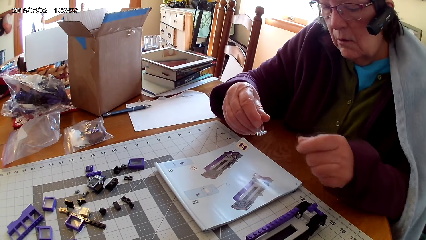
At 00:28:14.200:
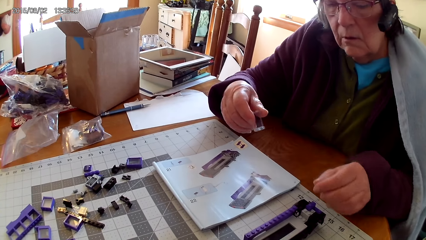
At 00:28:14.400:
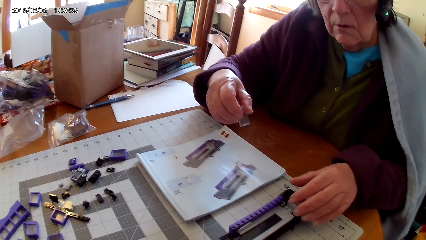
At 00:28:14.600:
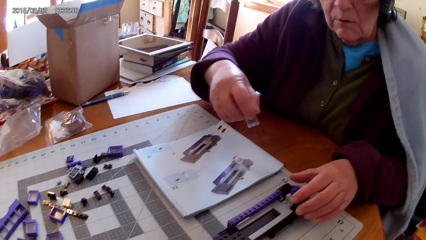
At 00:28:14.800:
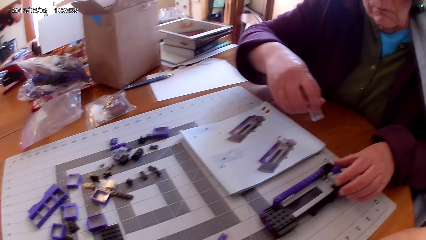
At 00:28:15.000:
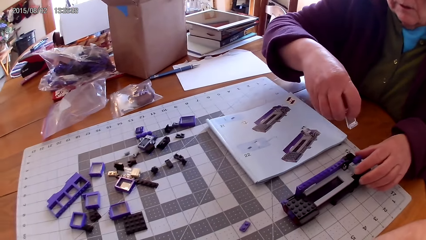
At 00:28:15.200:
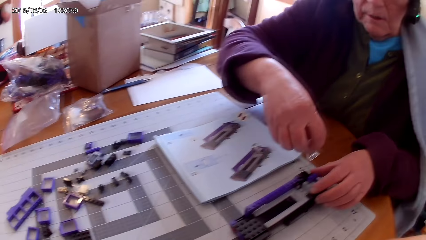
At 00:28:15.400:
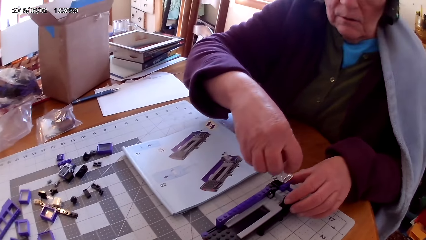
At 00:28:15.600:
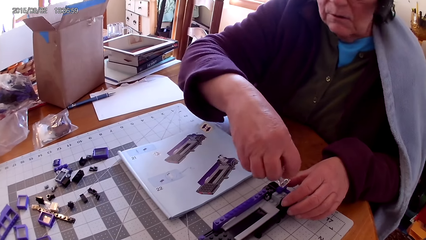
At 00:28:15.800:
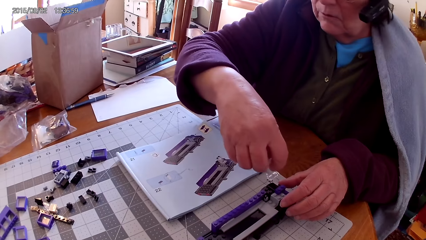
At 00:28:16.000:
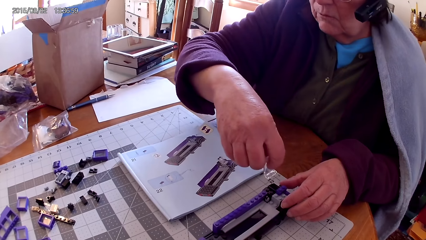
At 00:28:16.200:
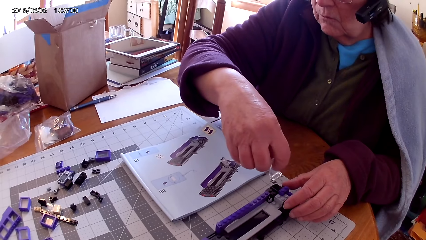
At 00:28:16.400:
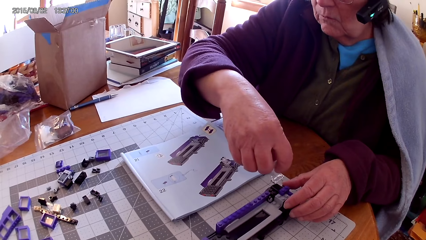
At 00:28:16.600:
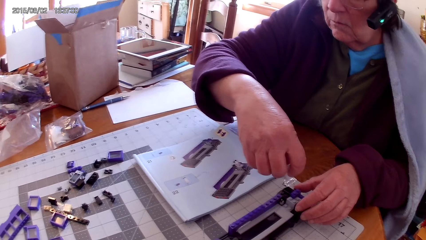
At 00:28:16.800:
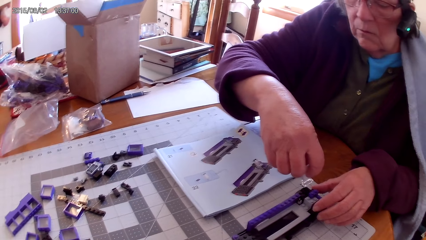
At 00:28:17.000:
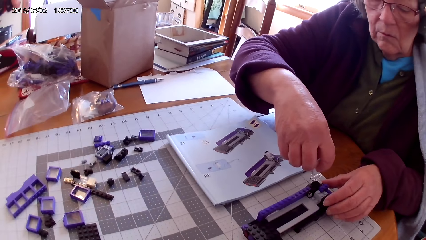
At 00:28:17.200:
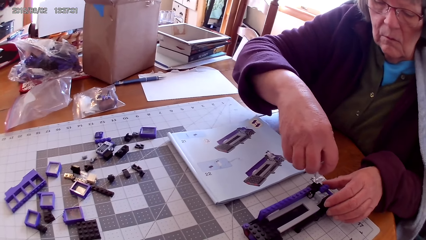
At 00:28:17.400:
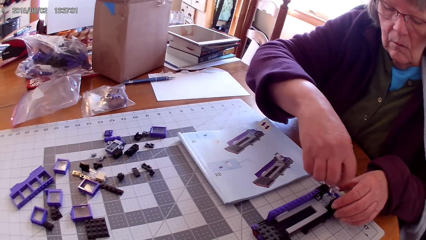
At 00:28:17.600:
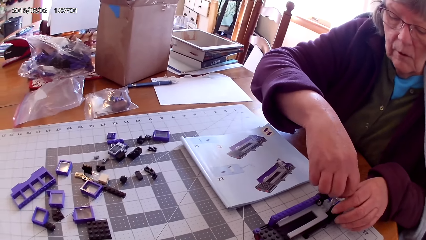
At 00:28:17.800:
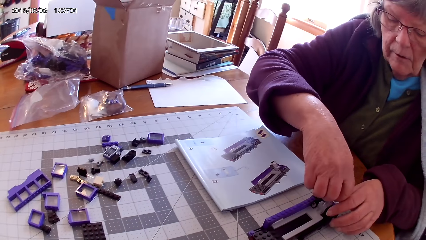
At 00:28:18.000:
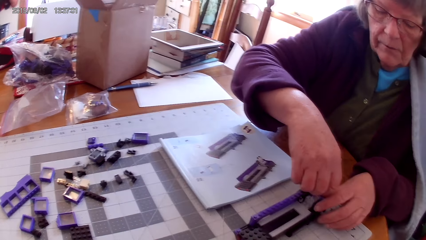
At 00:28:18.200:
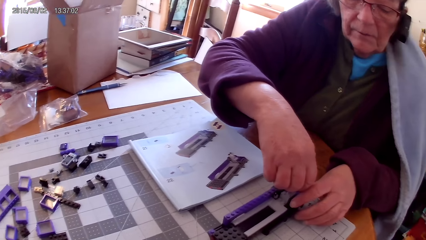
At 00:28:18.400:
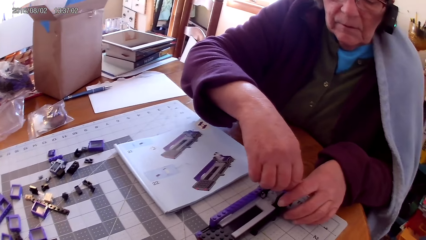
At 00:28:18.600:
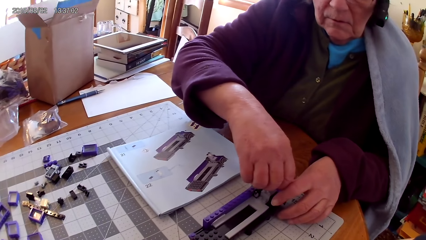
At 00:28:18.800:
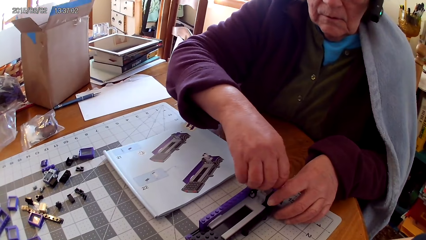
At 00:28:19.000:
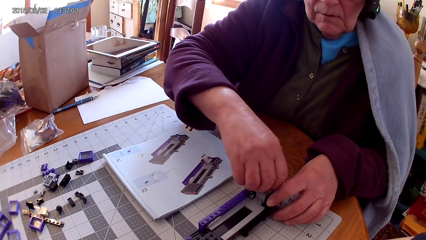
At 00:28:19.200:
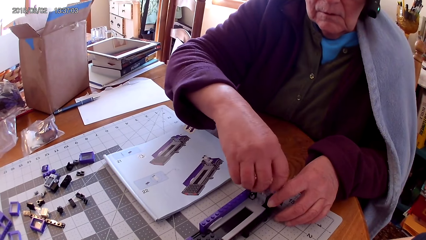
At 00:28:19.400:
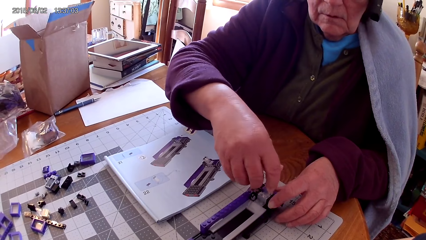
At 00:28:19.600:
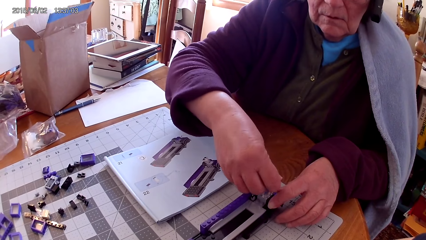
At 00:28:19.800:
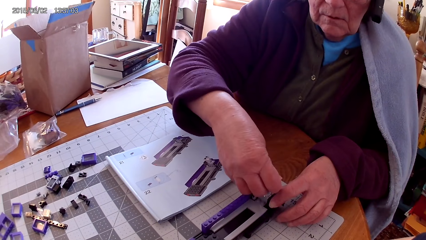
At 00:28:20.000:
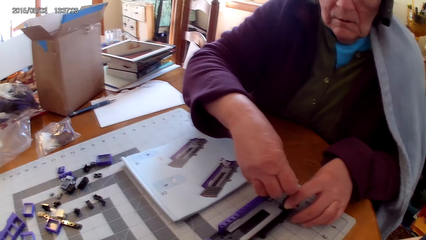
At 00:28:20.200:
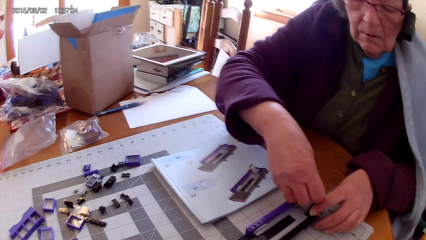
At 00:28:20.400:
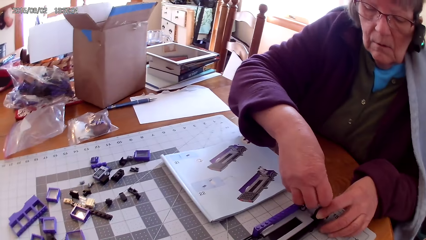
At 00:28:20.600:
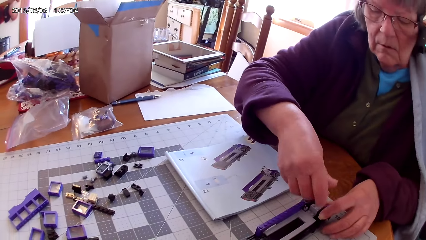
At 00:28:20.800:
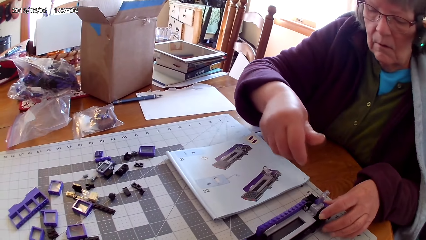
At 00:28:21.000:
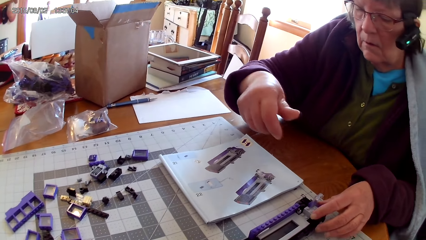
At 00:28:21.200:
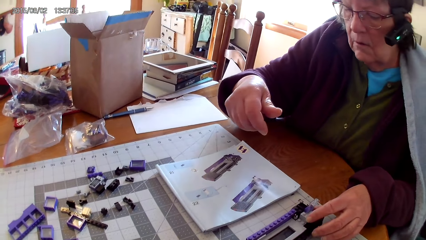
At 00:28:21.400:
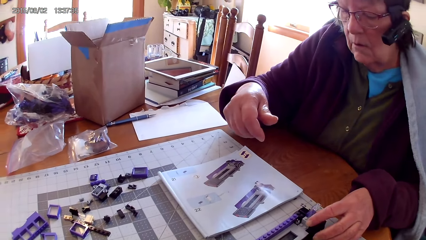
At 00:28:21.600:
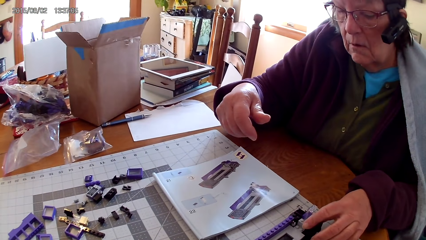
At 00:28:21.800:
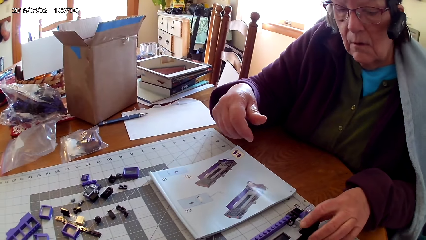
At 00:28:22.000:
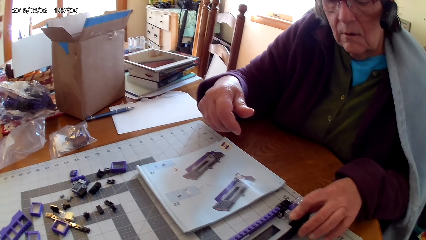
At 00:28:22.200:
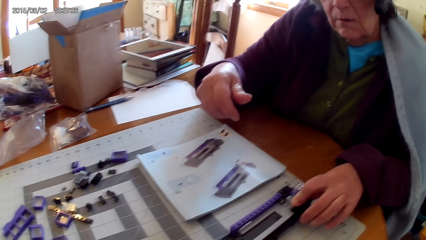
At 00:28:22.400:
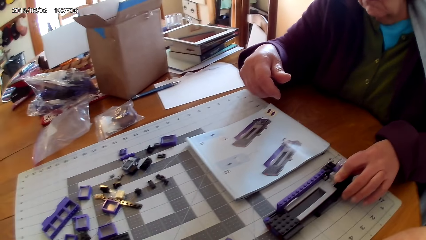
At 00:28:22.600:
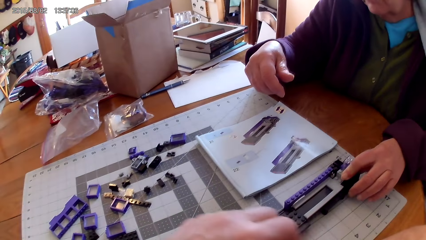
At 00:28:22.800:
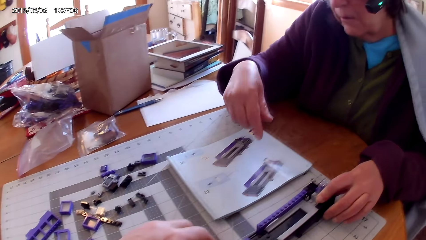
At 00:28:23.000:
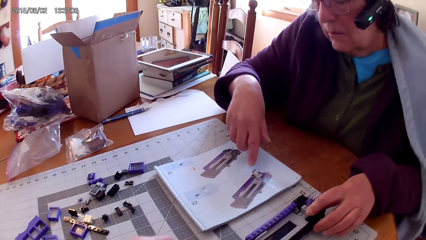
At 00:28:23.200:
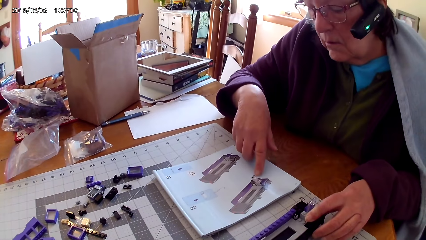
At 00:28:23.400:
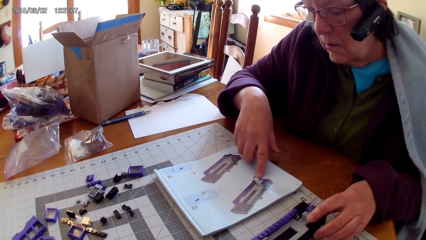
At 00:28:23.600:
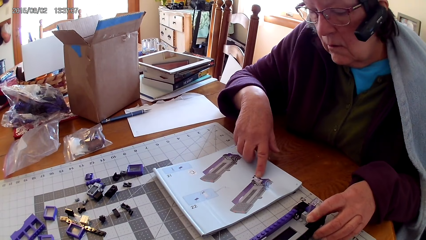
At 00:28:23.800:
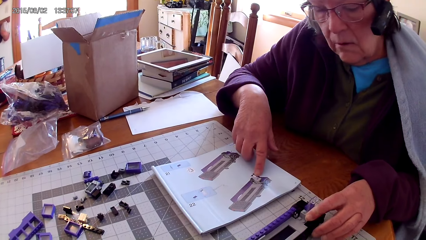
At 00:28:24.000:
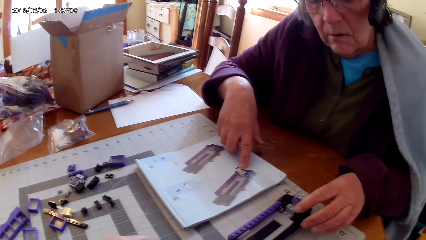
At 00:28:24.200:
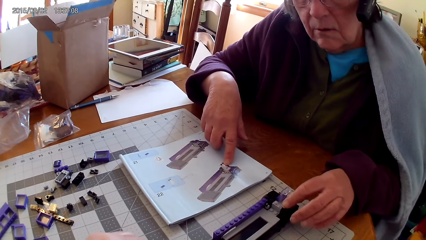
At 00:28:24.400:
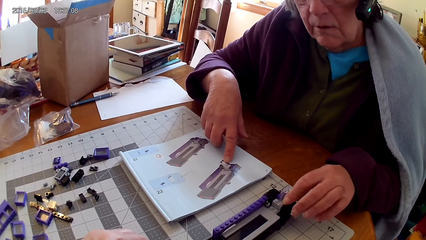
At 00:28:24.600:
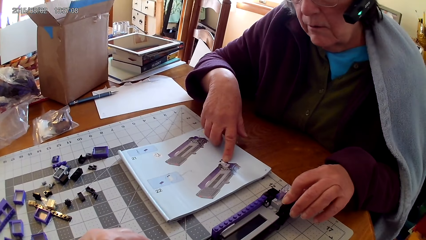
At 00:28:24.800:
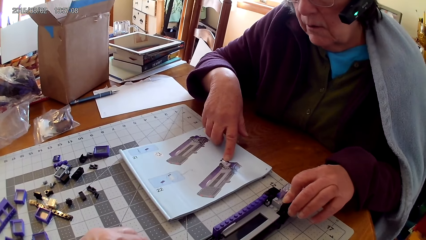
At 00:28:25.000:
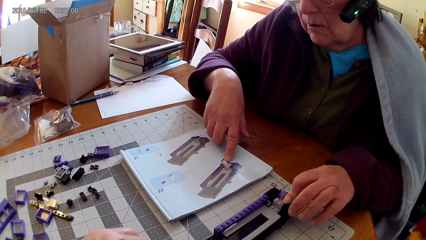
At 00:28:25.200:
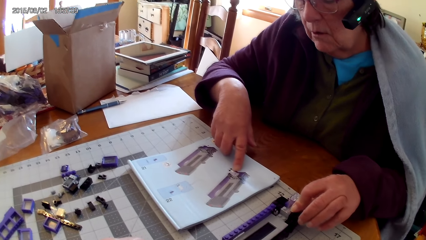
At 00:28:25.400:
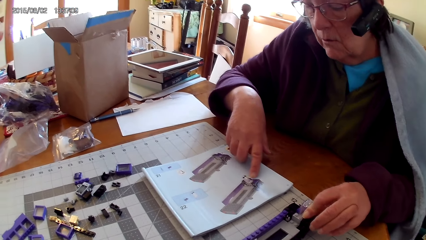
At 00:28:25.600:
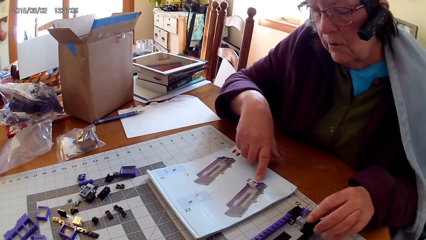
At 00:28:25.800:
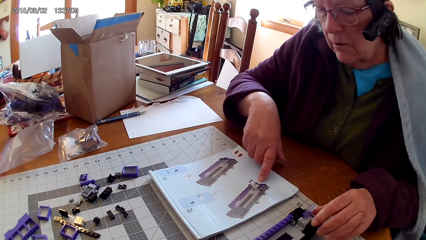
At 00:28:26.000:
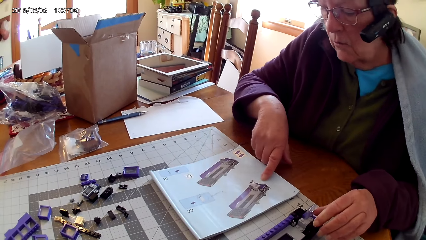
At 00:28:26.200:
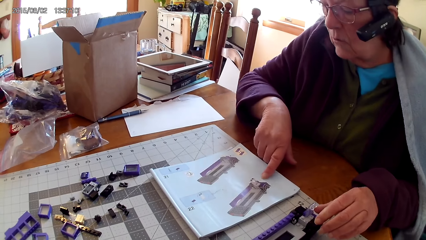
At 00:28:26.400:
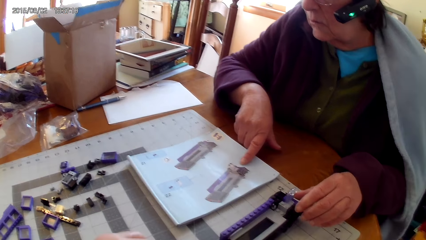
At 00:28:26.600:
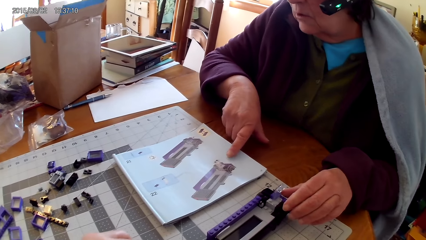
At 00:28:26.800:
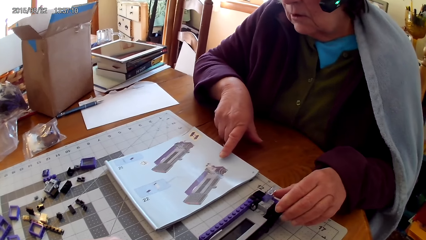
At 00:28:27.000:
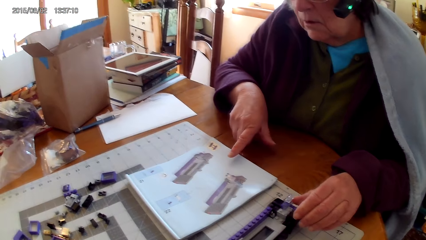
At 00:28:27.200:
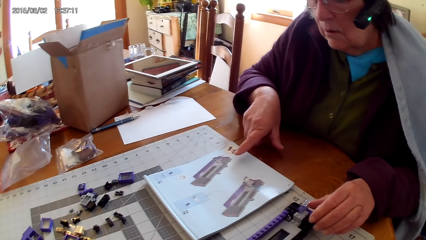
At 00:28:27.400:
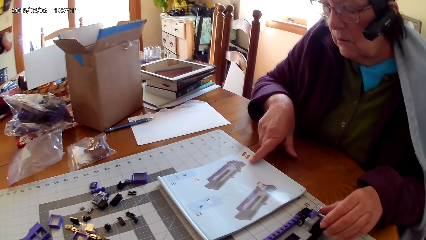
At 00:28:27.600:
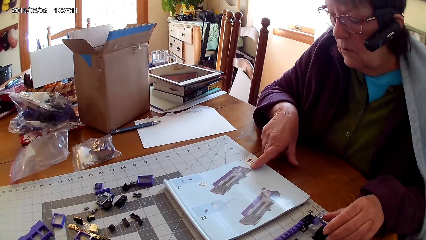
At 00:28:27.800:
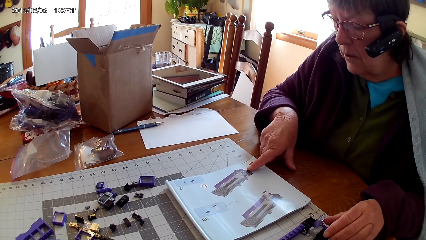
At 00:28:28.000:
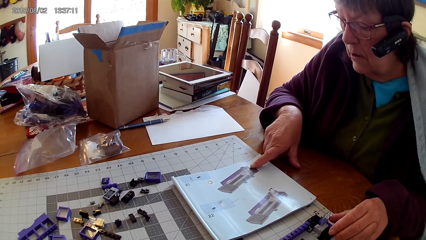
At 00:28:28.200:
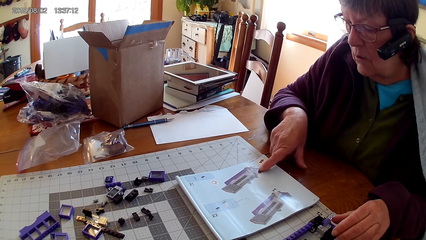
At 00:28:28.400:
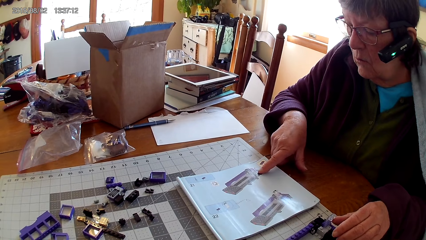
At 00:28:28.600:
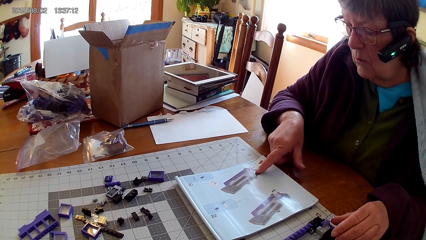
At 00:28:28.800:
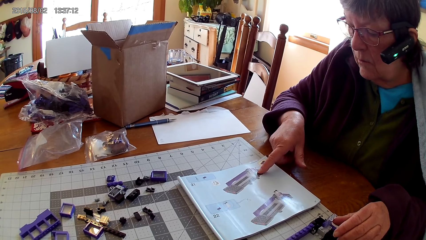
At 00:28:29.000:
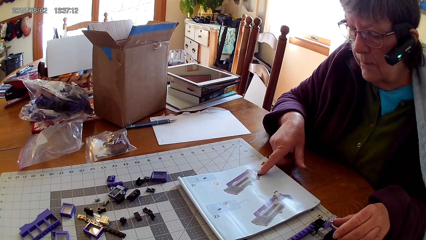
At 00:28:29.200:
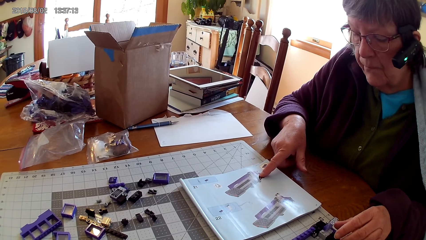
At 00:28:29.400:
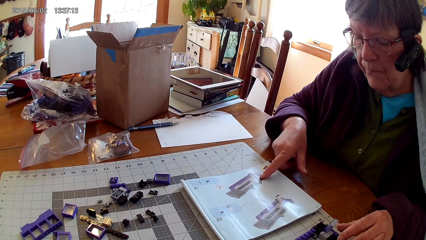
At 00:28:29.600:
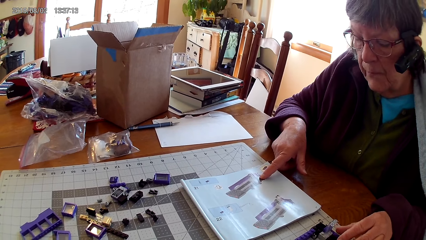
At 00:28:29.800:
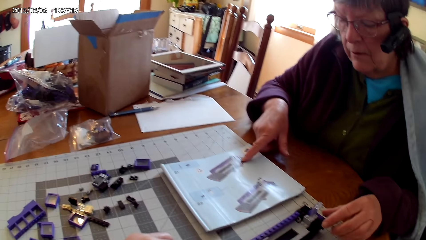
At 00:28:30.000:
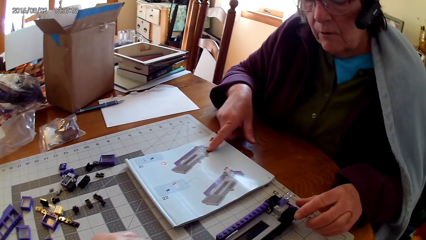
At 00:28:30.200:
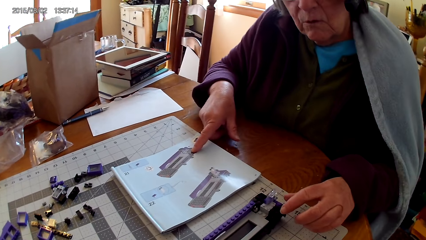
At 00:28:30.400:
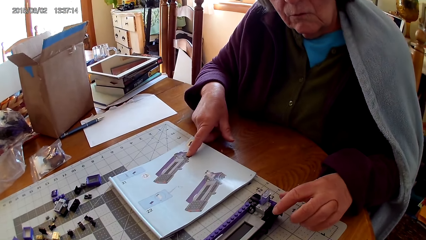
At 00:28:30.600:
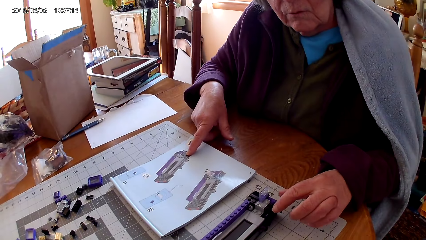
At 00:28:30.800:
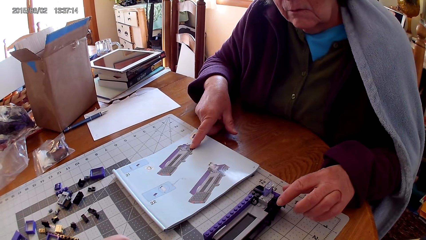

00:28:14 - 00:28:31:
A lady fixes the lego piece and fixes the glass on the stapler. The camera wearer puts a hand on the table. The lady points at a drawing on the book, touches the lego book and reads on the lego book.
